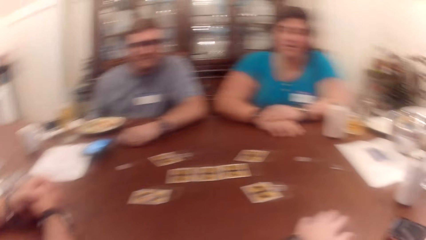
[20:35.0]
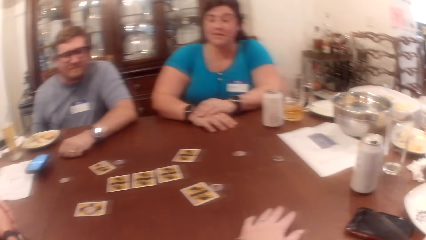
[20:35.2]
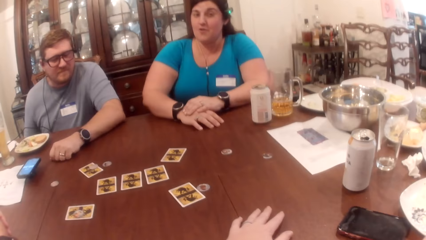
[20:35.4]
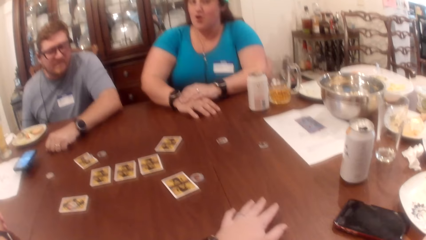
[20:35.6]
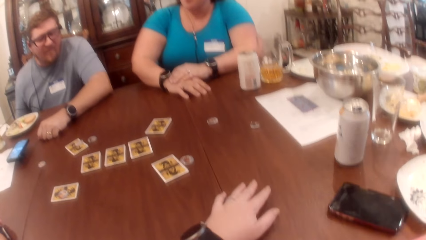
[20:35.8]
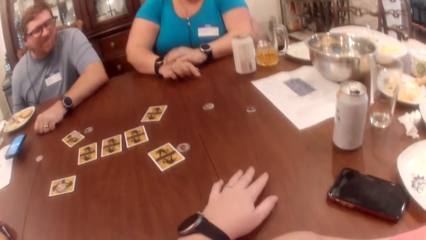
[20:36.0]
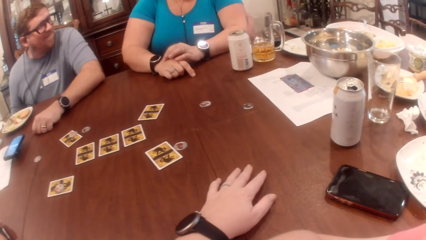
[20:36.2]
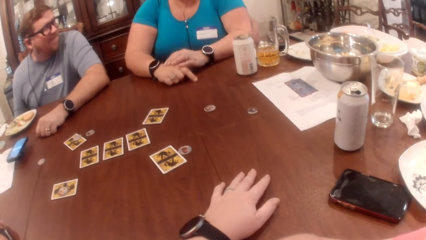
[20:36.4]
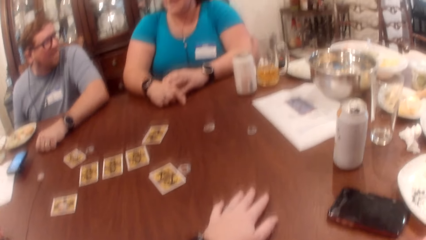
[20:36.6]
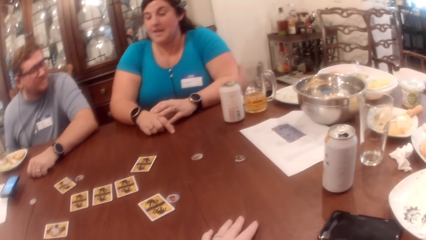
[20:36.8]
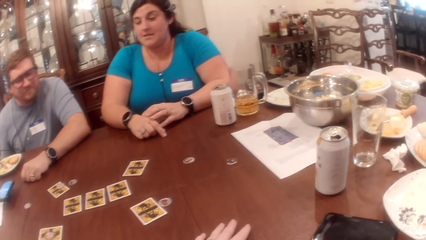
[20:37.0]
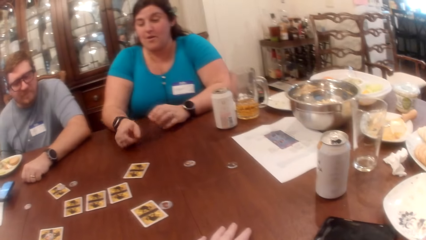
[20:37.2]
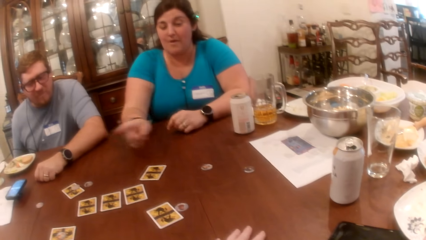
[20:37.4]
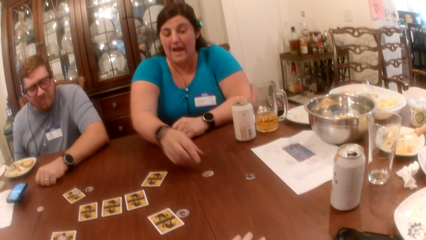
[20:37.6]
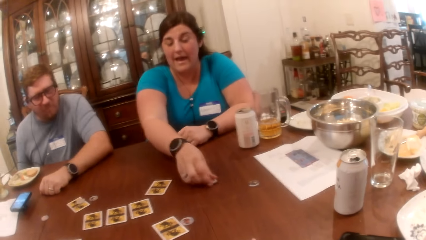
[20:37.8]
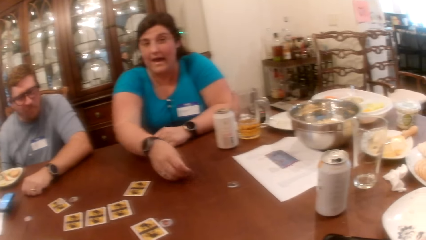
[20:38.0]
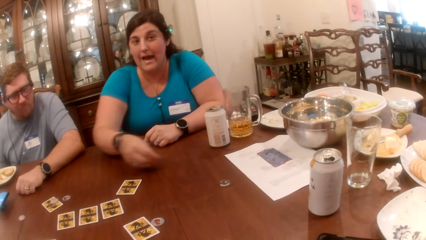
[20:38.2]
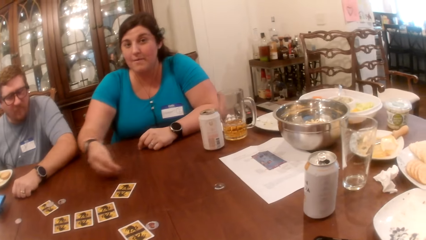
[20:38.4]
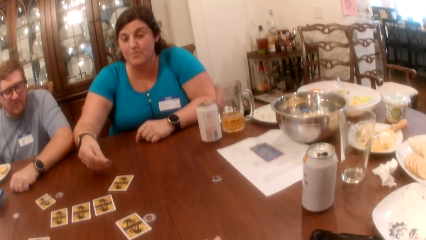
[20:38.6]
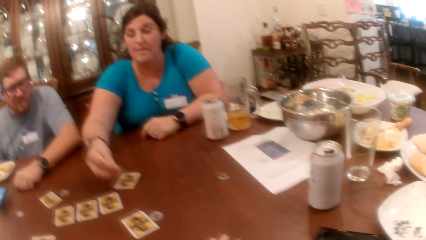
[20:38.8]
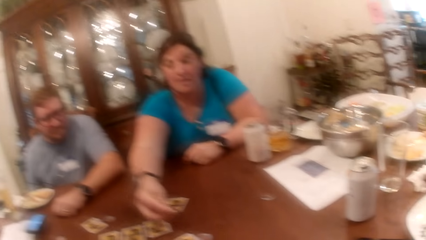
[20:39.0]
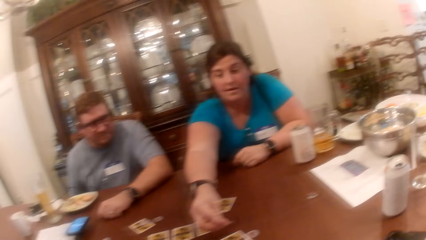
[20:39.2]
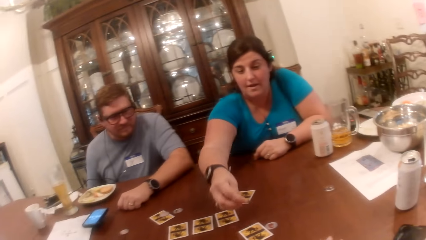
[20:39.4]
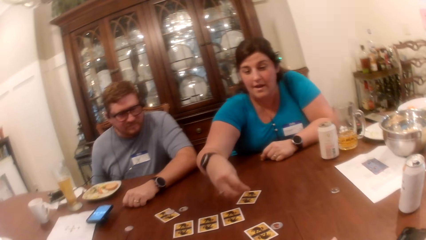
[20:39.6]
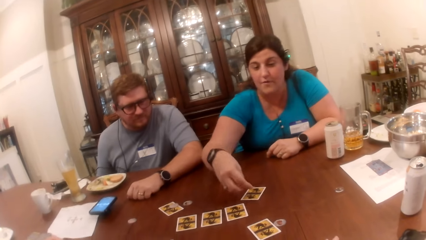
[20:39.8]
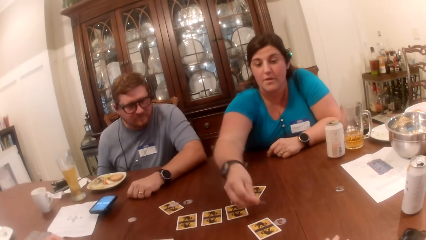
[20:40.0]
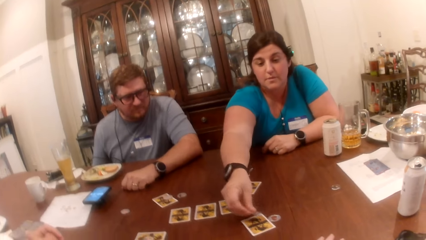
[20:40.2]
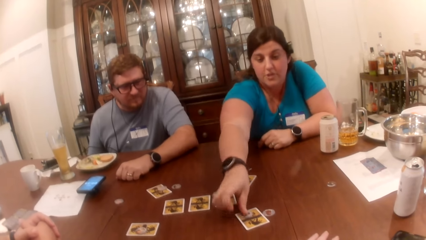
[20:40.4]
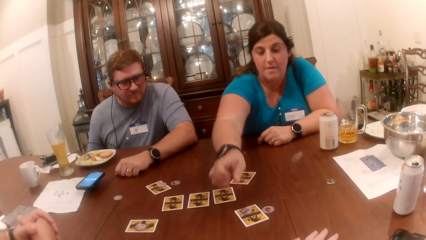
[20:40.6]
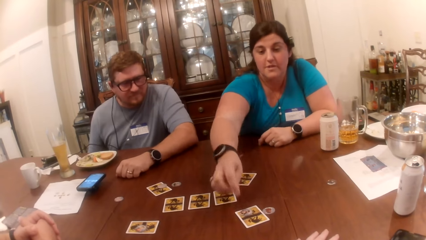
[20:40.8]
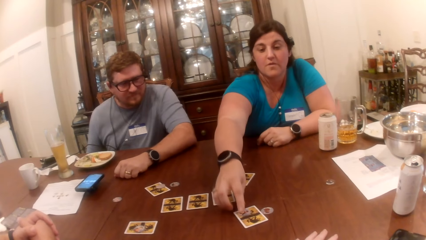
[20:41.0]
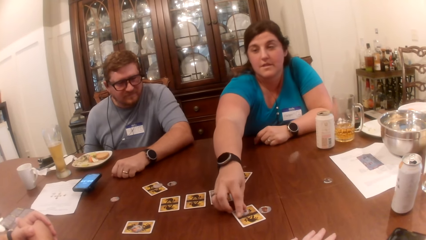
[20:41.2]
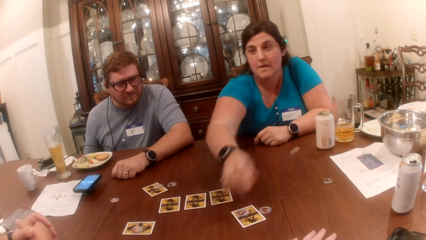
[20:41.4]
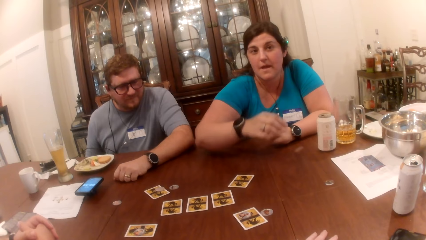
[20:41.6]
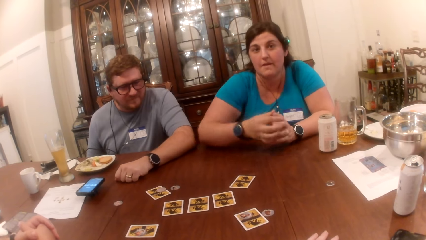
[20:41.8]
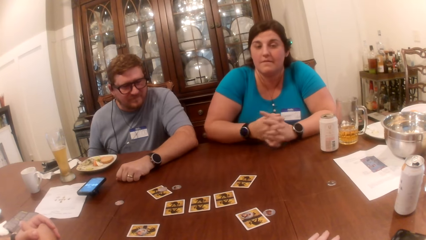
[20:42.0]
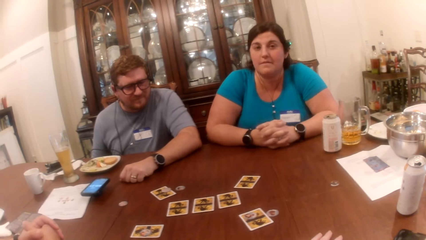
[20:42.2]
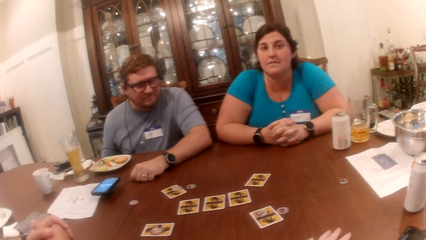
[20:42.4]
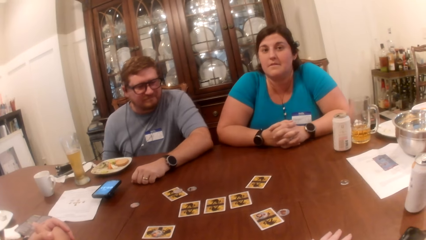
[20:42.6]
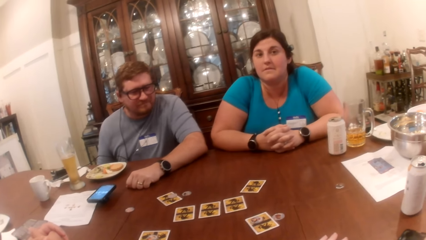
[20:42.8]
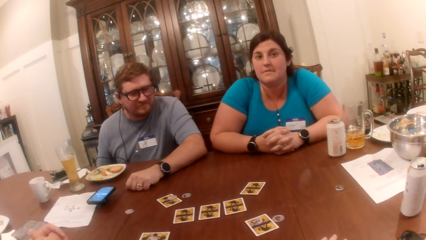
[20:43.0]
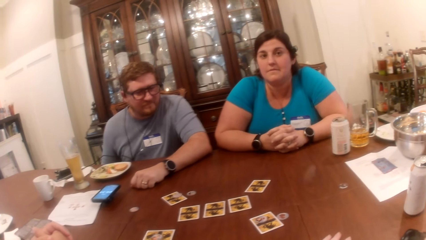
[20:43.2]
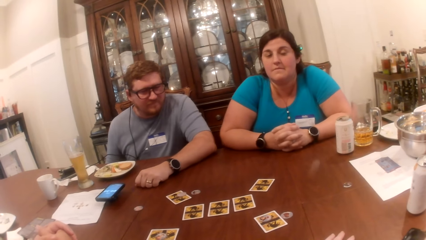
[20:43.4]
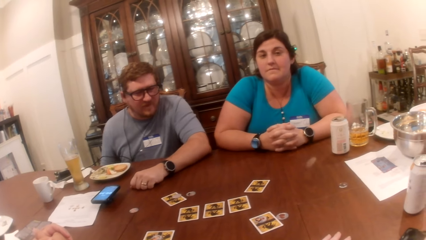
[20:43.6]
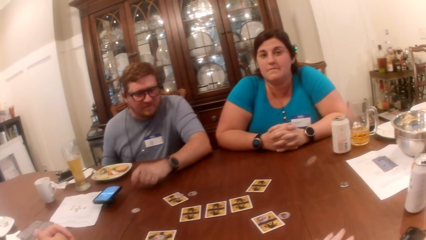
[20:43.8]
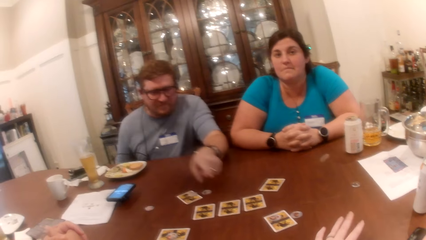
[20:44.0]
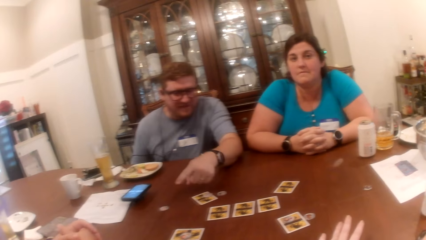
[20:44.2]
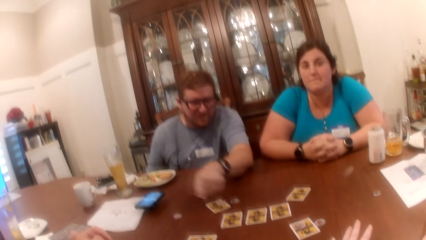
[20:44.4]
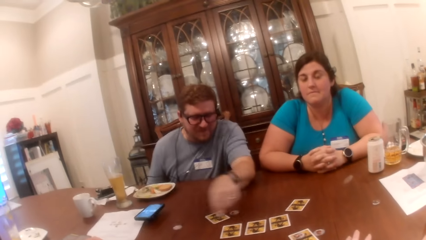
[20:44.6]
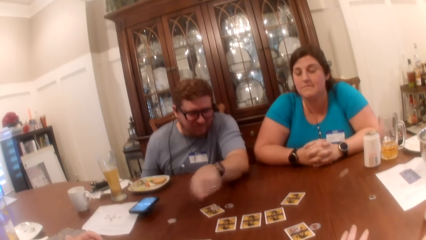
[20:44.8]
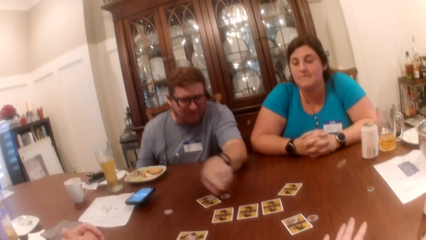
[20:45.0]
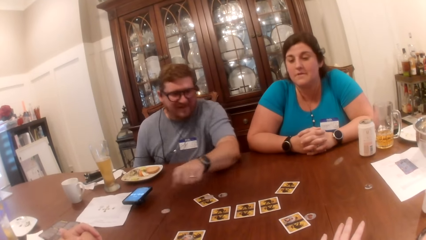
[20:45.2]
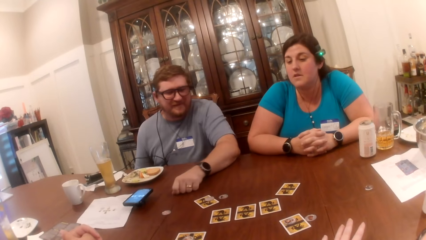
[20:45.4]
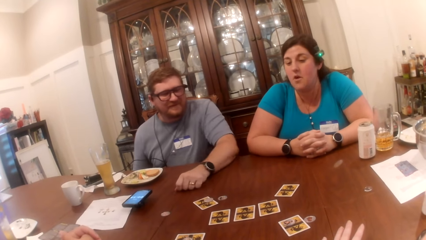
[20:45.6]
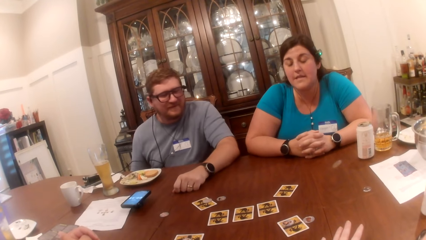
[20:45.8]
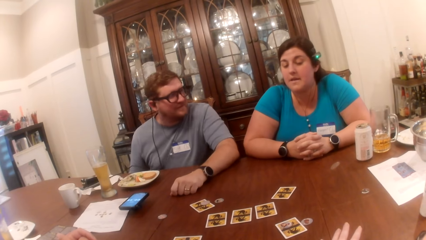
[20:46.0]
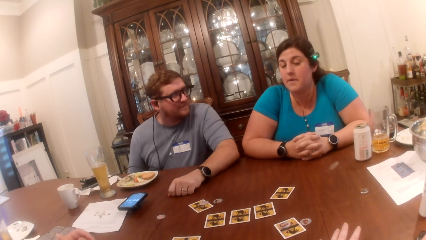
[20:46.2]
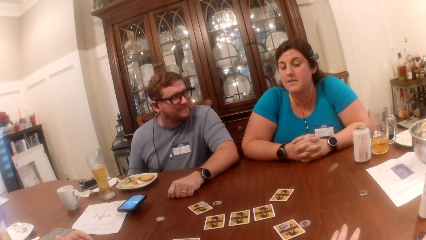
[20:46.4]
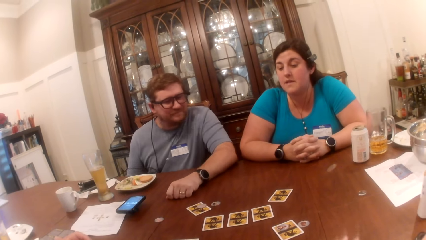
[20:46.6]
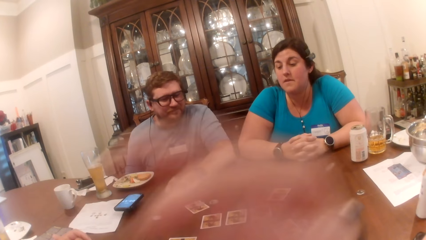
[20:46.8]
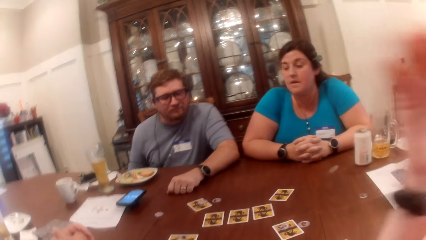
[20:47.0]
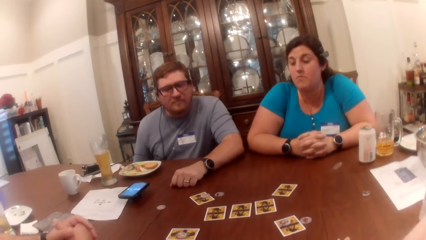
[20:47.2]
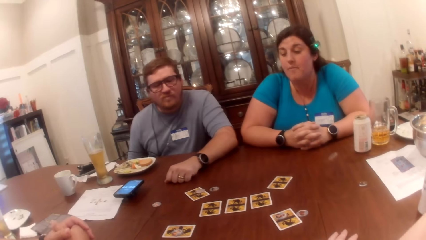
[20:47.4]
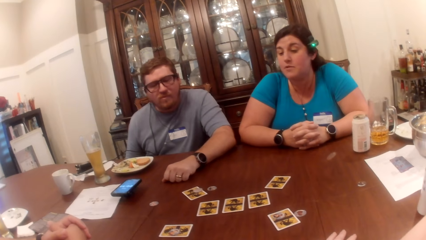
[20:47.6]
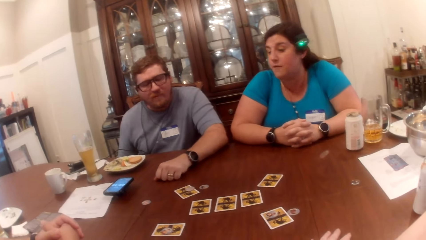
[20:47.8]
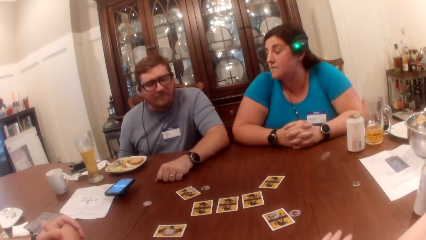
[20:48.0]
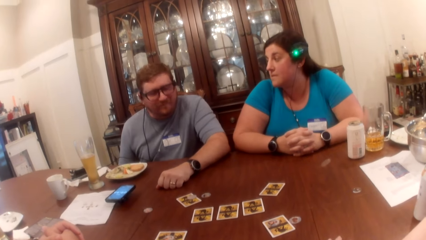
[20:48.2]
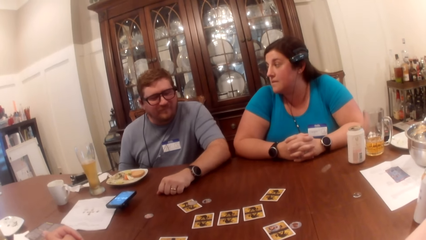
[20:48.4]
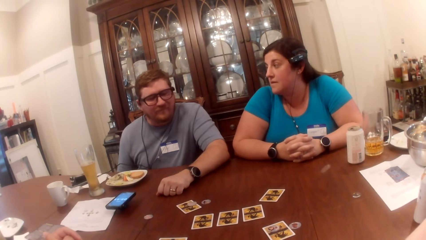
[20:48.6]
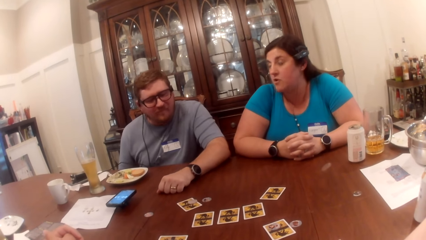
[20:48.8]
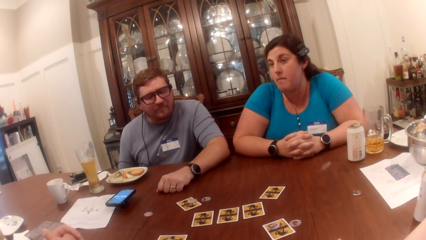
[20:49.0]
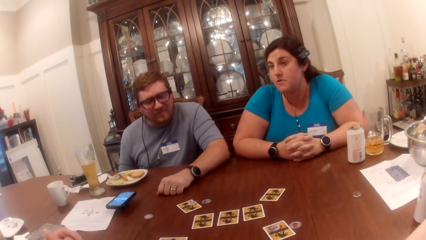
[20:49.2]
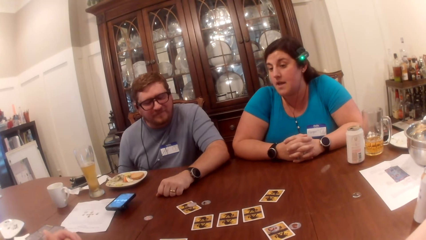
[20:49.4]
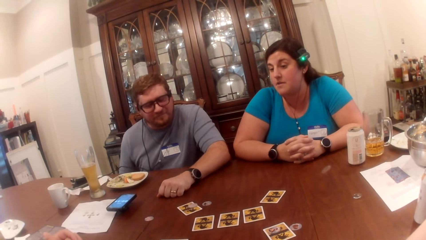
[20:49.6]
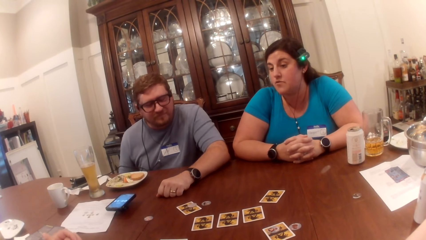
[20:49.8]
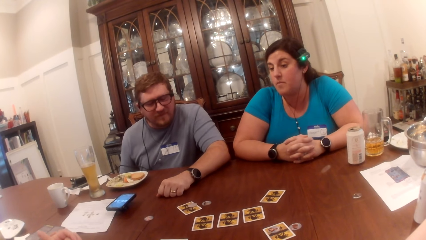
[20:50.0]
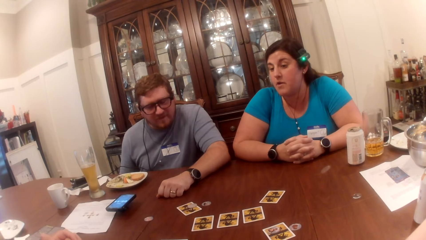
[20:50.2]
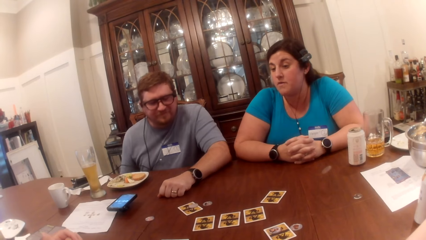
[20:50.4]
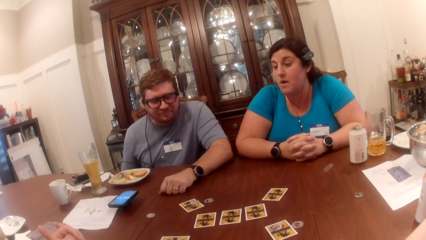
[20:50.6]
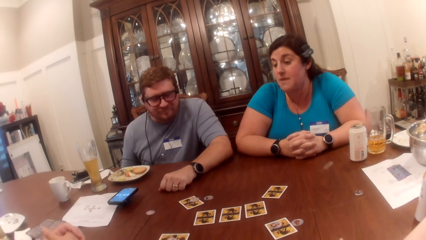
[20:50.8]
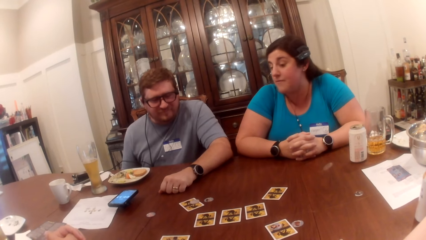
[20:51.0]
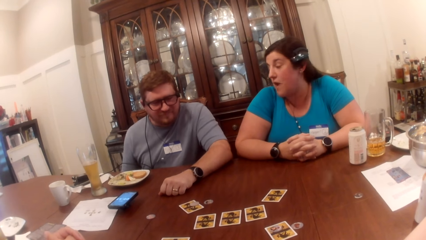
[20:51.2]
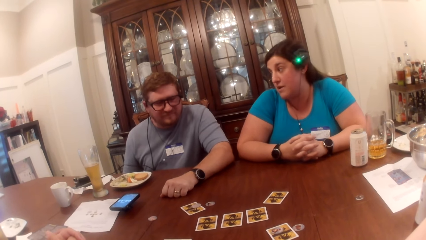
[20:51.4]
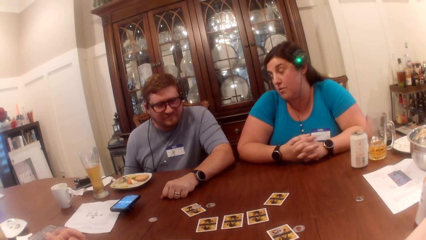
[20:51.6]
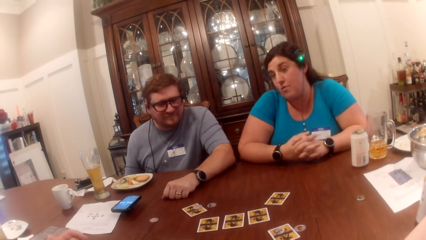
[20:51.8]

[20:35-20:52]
The camera wearer looks around the table. A woman gesticulates with her right hand at a man. She picks up a coin or token from the table with her right hand. She is with the coin in her right hand. She drops the coin on a card with her right hand. She touches the coin with her right hand. She adjusts the token on the card. She looks at the camera wearer. Another man gesticulates with his left hand. He points at the cards on a table. He places his left hand on the table. The camera wearer adjusts her glasses with her right hand. She lifts her right hand. The other man nods his head.
